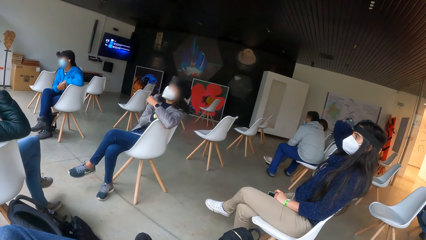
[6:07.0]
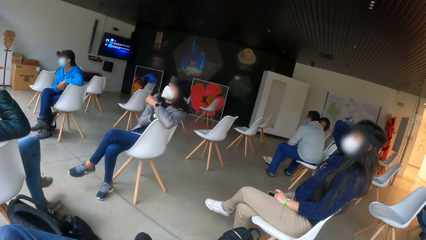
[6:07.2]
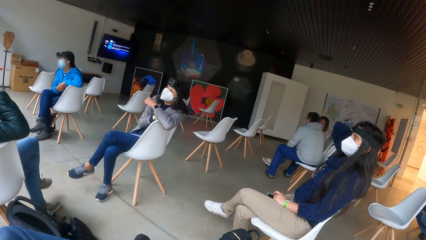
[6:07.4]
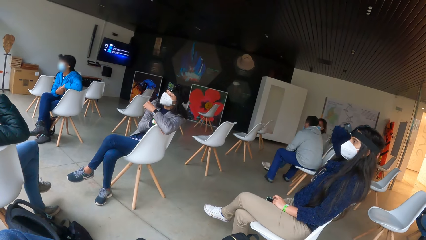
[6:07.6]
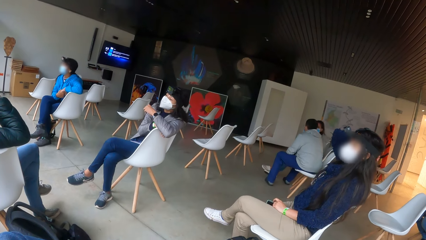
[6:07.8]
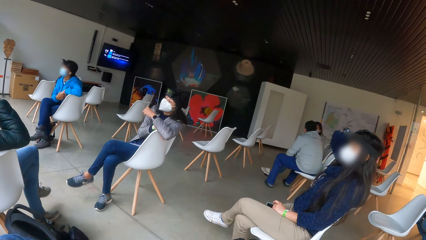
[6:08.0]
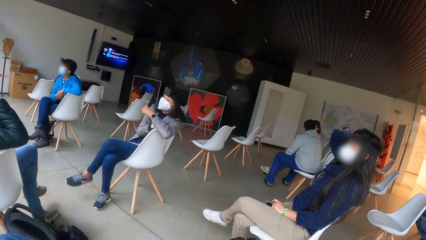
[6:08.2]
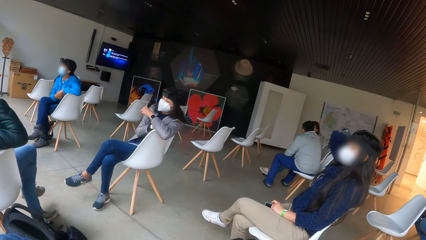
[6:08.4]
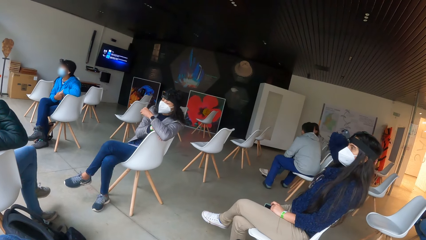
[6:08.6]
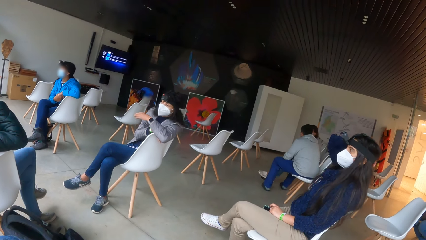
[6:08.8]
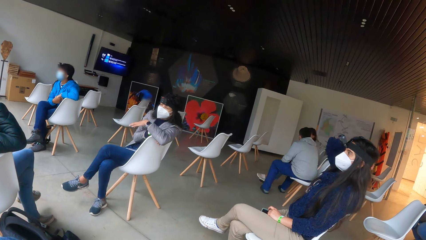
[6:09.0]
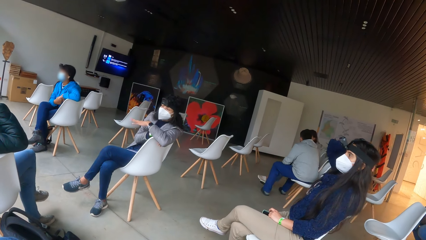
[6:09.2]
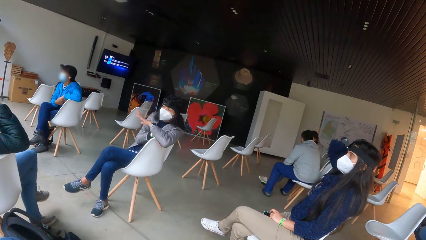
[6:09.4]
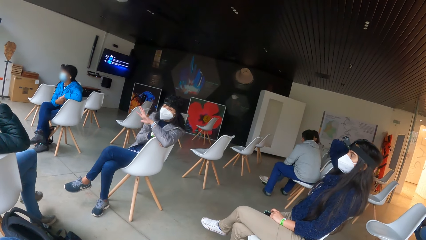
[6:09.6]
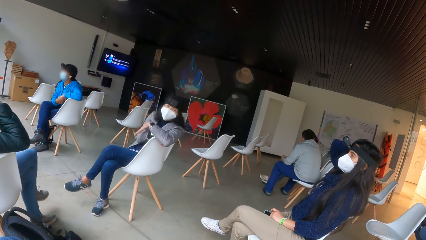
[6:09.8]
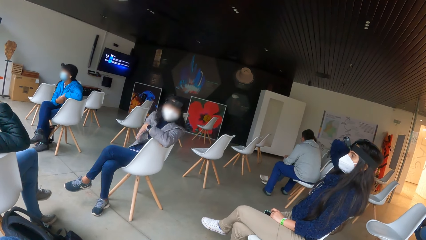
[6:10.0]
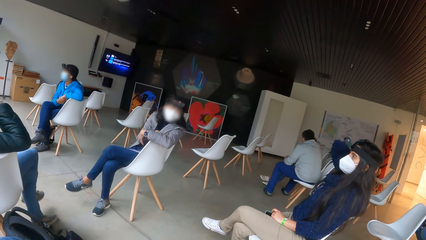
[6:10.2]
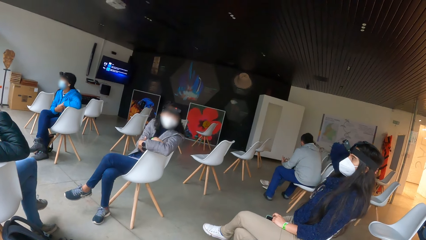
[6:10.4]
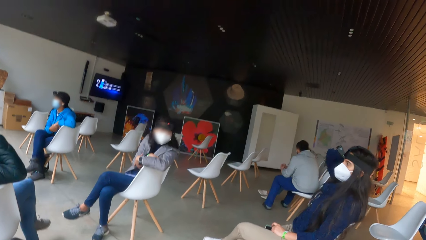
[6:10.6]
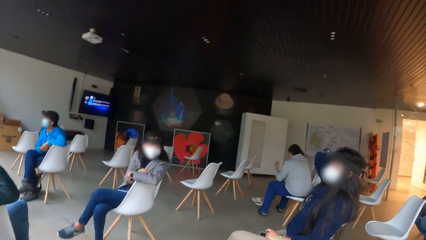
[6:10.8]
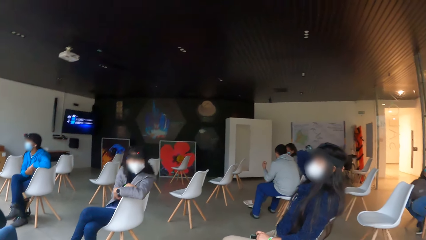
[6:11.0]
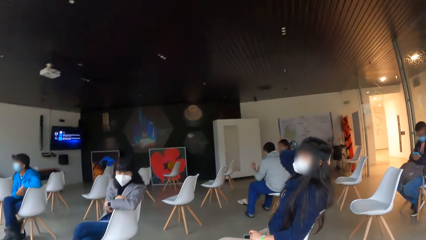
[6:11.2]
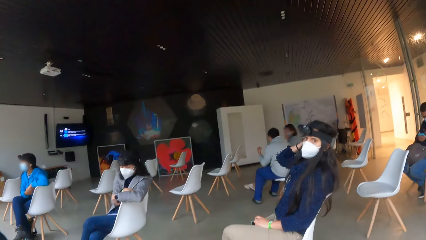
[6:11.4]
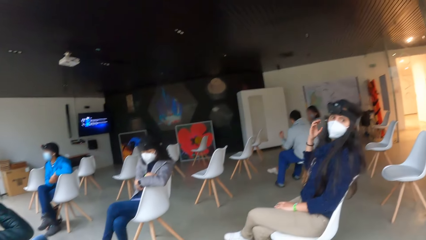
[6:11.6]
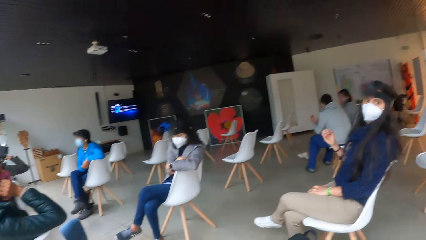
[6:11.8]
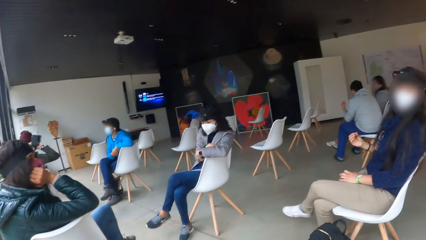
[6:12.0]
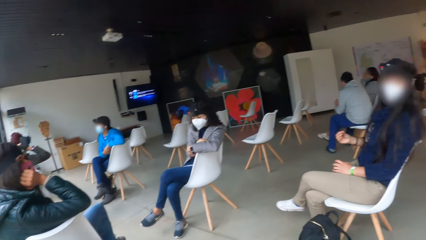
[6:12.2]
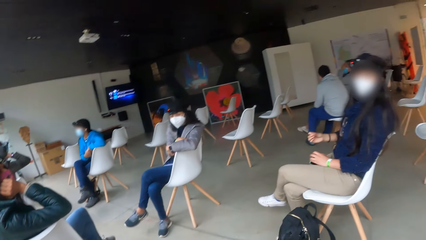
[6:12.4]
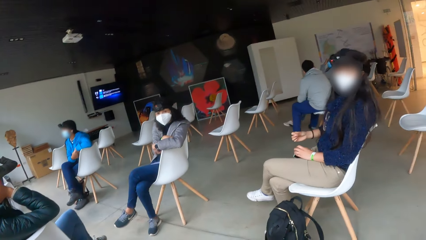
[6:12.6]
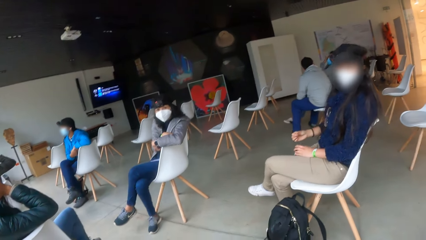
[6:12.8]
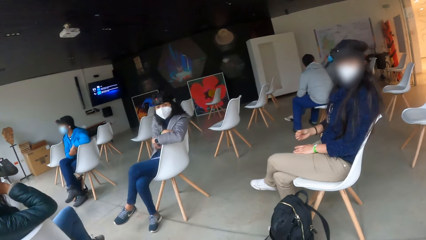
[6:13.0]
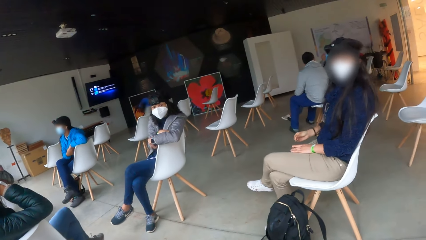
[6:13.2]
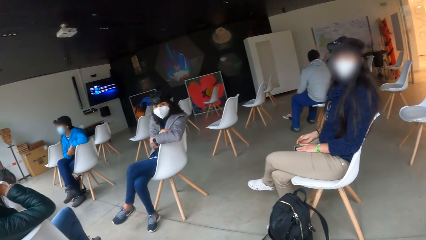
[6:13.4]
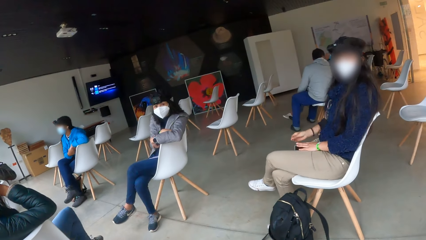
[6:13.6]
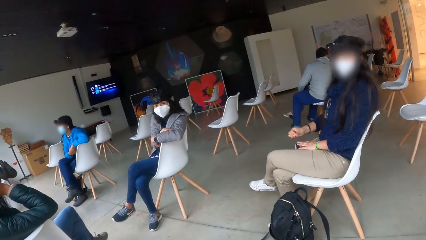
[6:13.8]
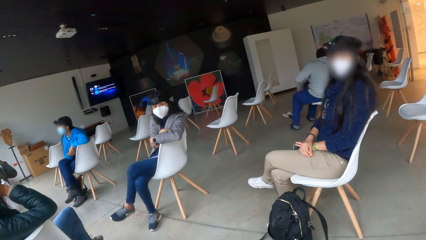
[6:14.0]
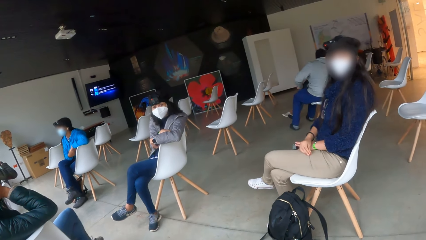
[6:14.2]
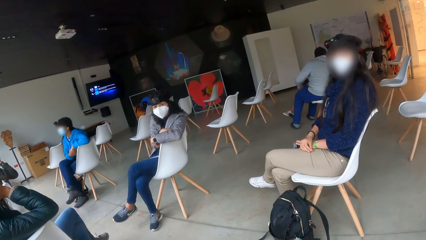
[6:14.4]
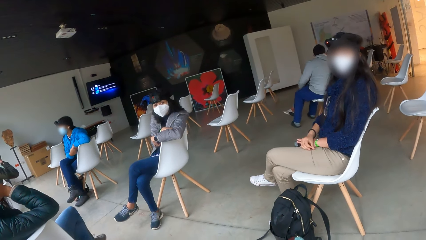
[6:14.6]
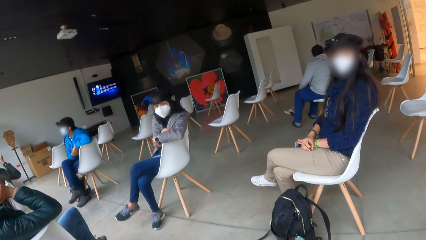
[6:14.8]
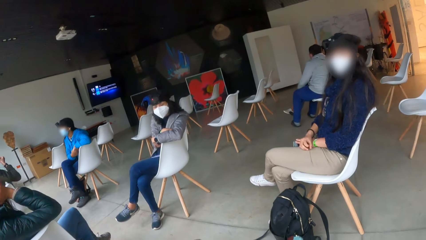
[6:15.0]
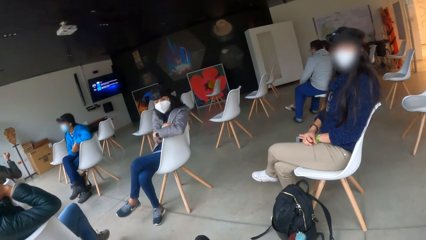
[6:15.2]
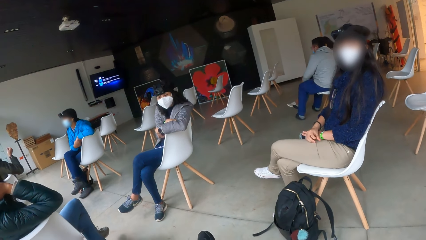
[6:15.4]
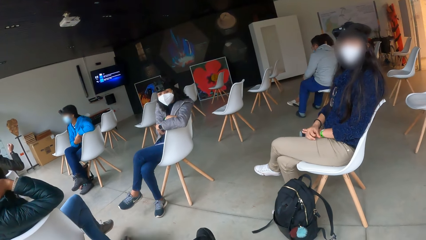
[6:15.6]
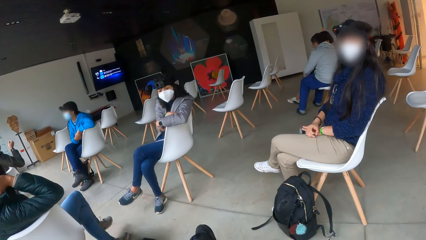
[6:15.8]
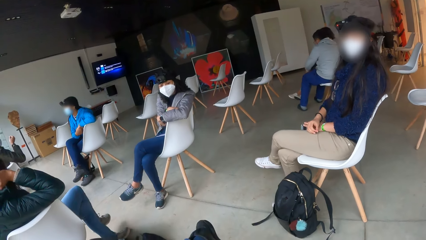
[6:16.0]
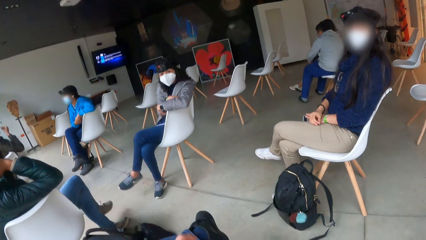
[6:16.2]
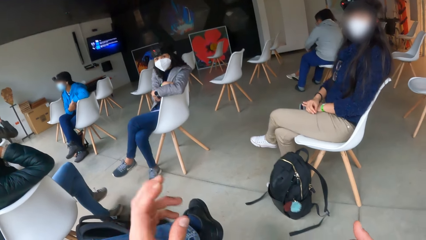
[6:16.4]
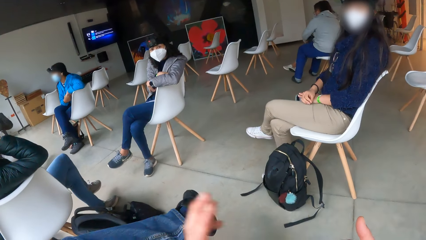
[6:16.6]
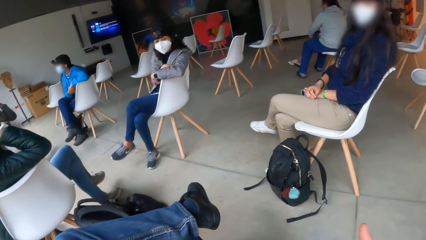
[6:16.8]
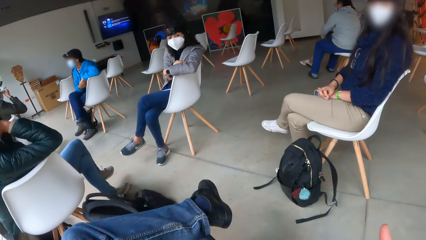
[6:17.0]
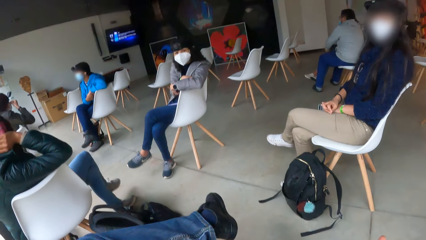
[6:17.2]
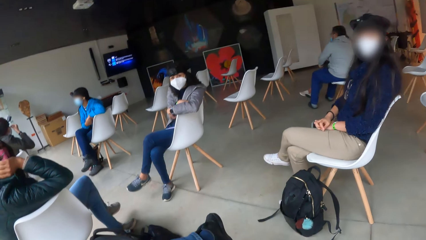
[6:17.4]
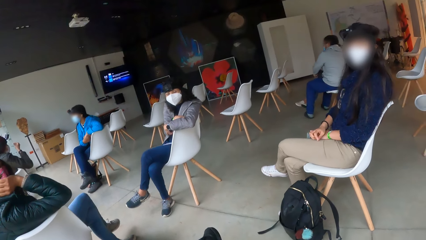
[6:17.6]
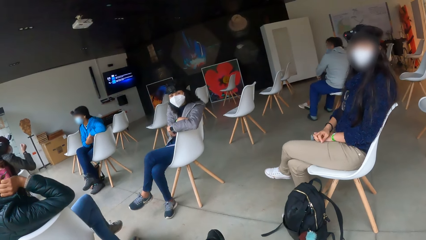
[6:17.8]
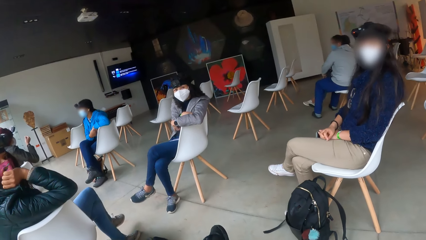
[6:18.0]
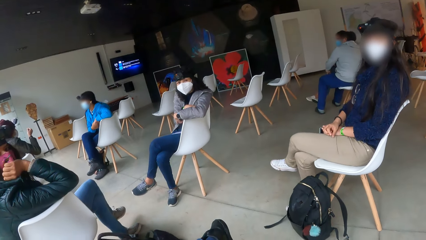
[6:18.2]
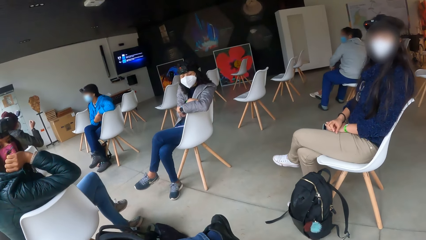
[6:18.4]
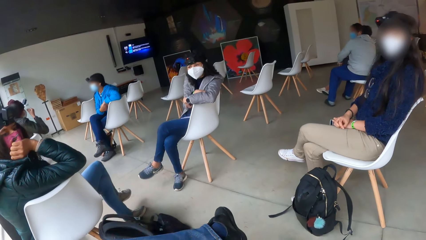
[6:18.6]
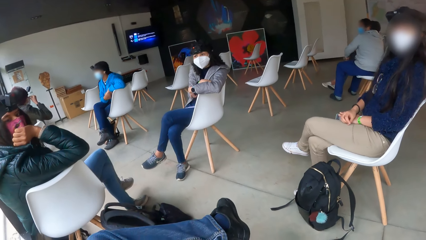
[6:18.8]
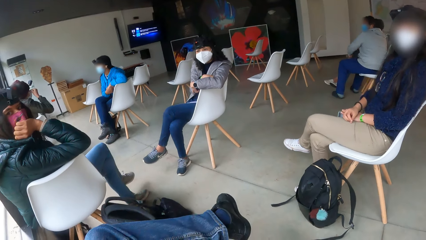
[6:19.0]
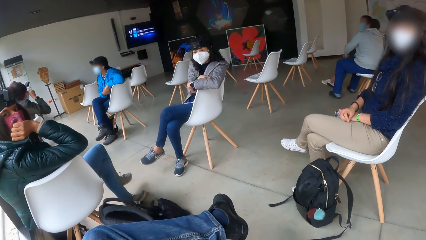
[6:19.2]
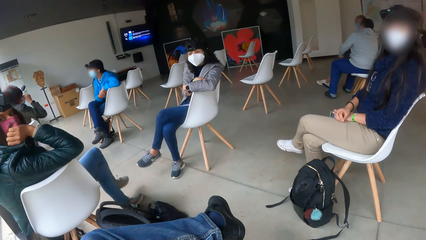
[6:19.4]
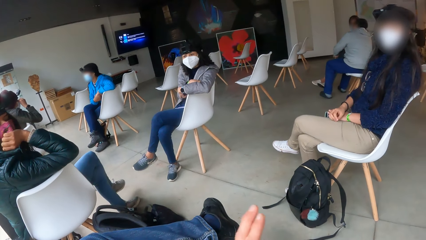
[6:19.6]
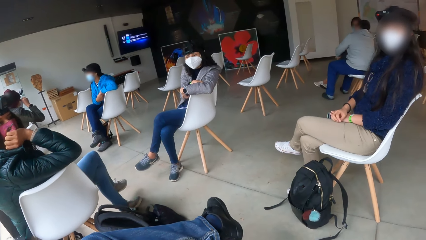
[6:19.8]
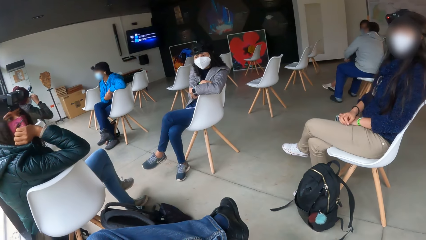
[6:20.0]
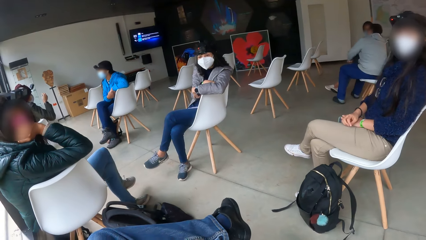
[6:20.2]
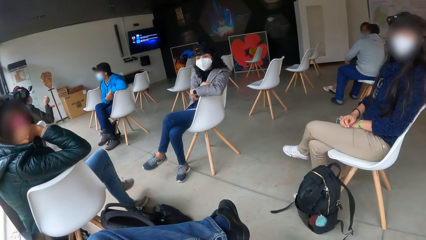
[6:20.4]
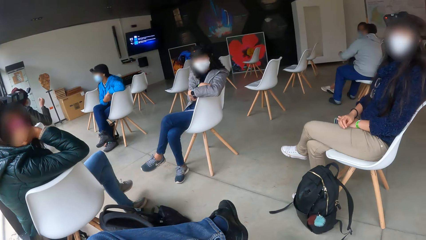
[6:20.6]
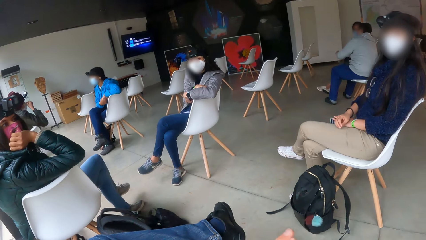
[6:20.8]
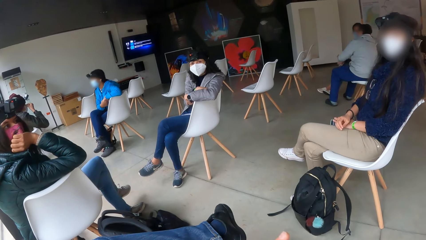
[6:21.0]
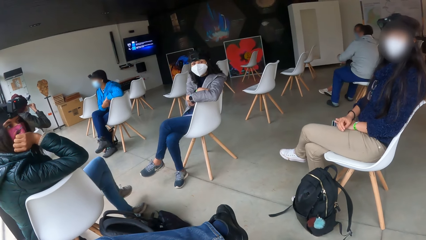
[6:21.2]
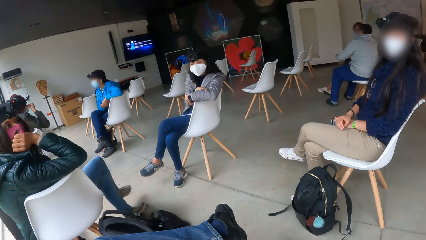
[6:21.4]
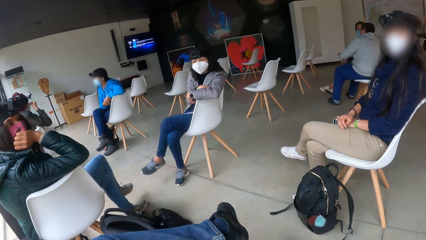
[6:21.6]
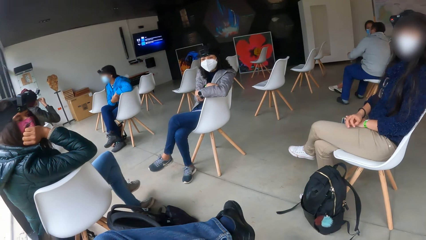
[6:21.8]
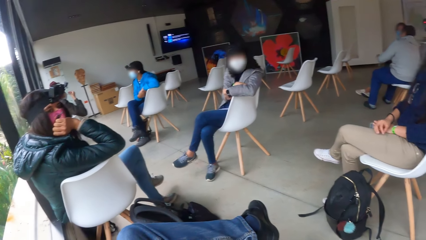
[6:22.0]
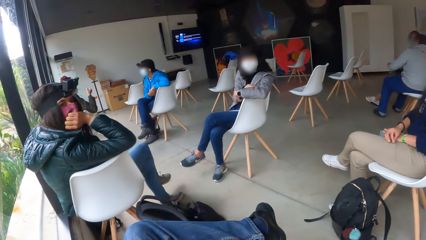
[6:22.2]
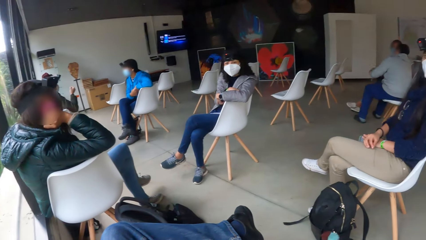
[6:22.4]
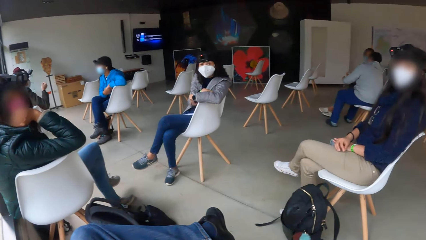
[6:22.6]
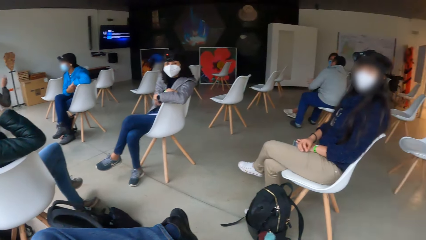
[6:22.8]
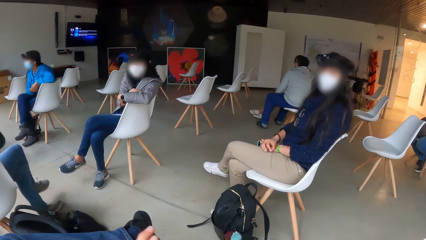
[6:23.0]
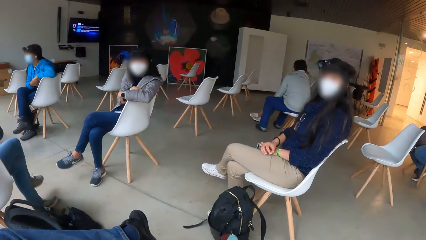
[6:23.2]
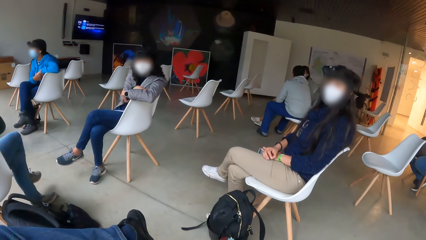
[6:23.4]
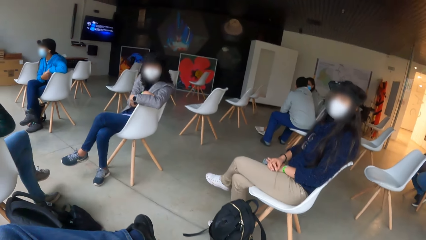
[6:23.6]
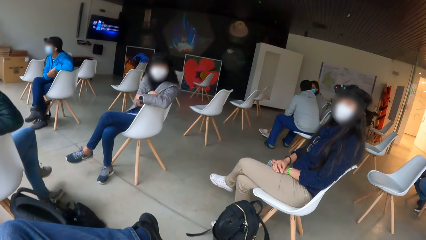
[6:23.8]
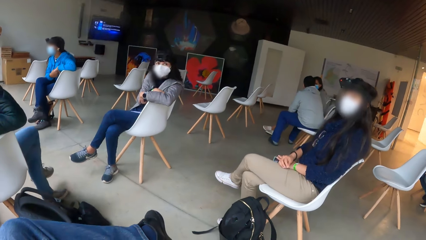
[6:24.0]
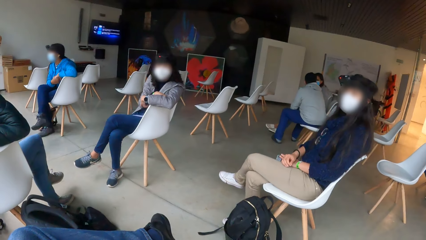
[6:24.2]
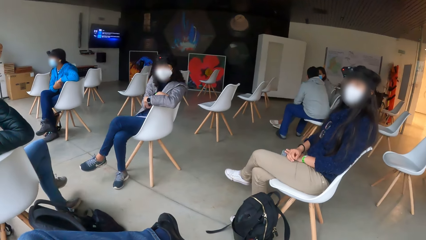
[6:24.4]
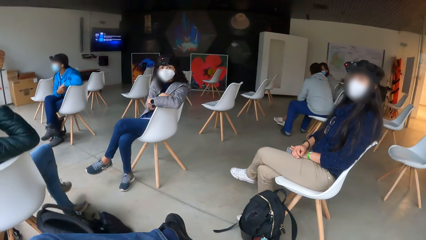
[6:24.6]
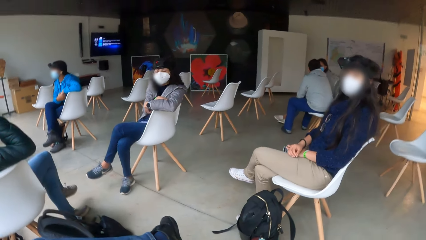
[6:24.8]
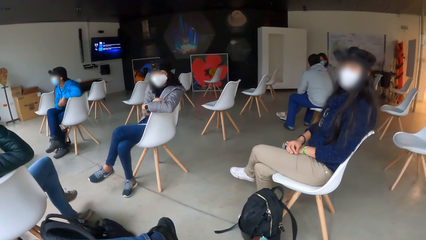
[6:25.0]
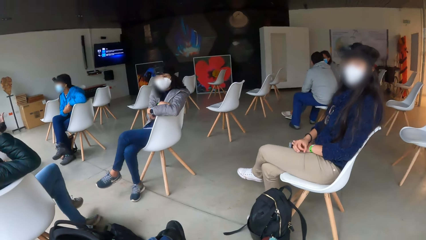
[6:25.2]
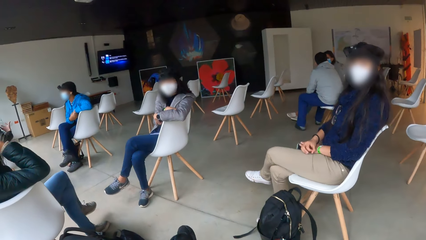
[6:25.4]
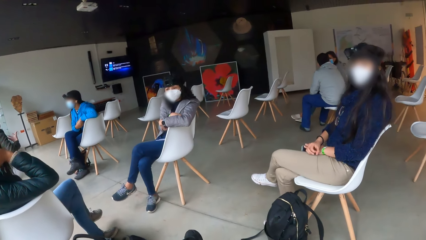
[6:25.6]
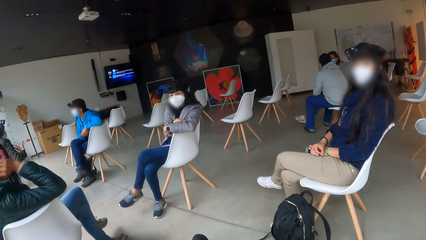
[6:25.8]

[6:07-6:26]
A woman and another woman stare at the camera wearer. The camera wearer makes gestures. They stare around the building.
